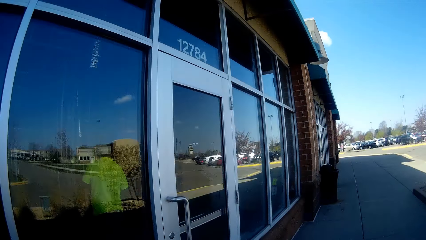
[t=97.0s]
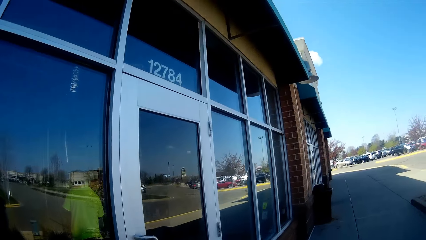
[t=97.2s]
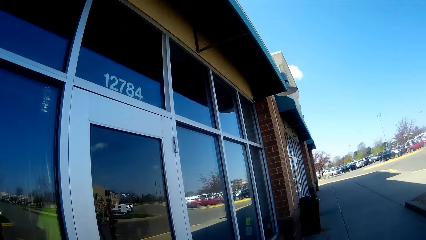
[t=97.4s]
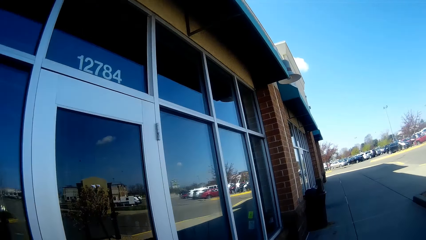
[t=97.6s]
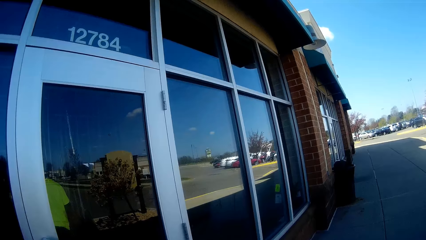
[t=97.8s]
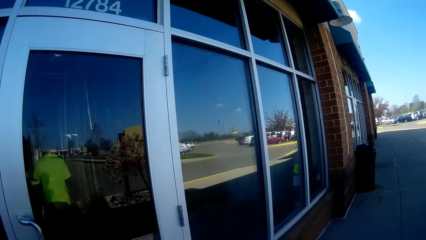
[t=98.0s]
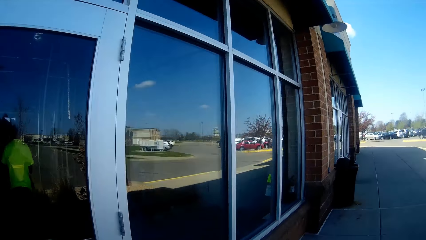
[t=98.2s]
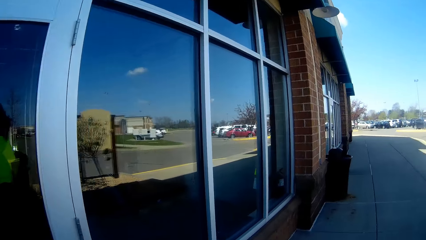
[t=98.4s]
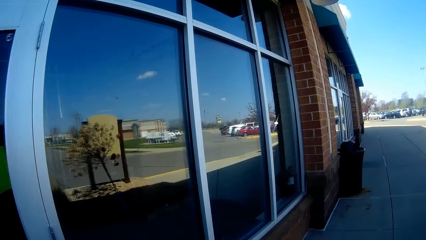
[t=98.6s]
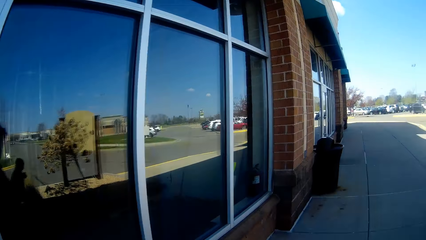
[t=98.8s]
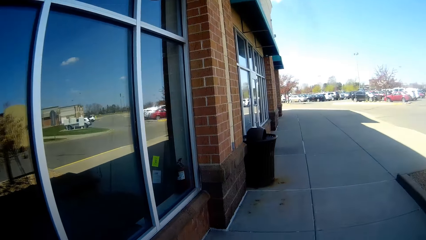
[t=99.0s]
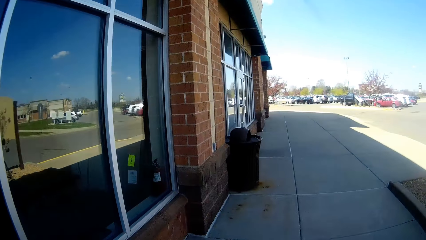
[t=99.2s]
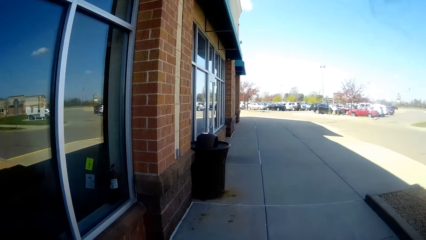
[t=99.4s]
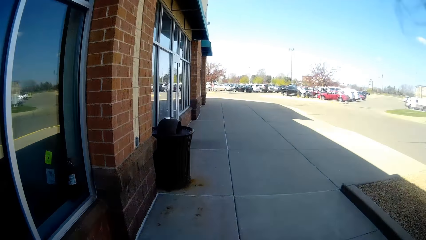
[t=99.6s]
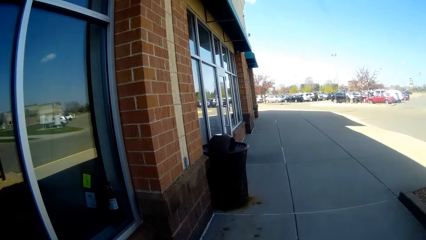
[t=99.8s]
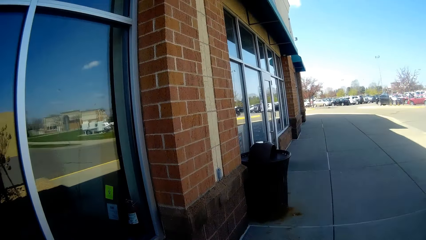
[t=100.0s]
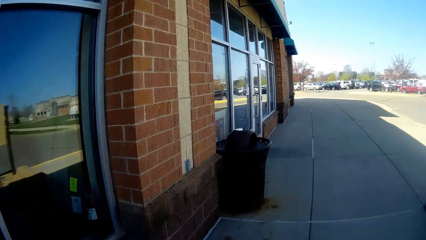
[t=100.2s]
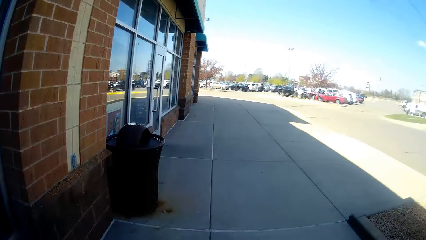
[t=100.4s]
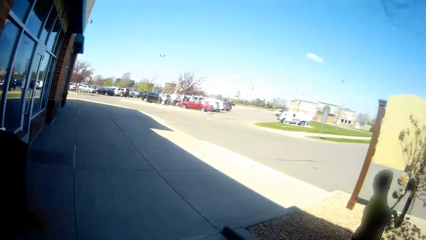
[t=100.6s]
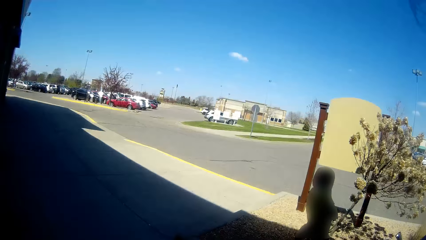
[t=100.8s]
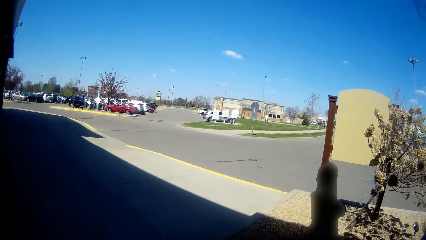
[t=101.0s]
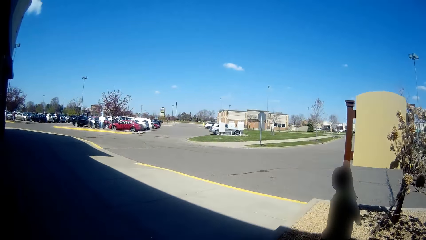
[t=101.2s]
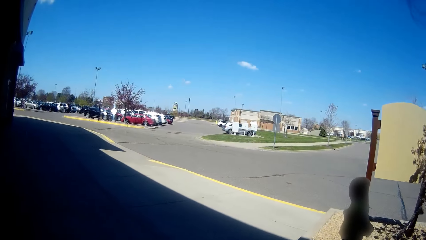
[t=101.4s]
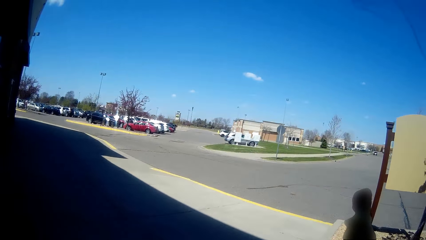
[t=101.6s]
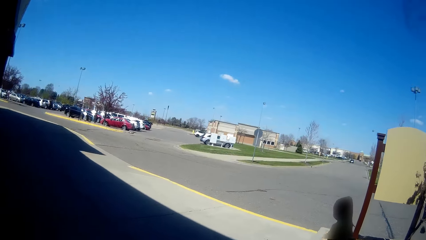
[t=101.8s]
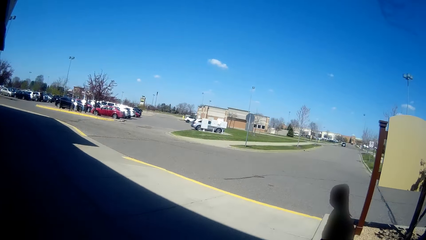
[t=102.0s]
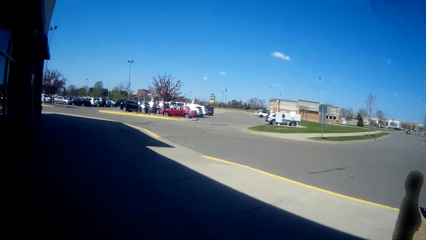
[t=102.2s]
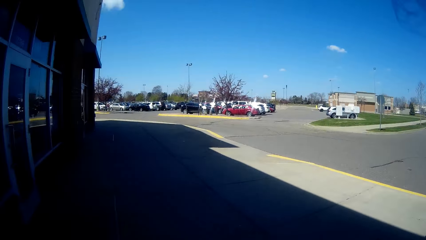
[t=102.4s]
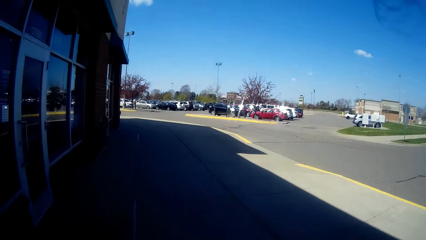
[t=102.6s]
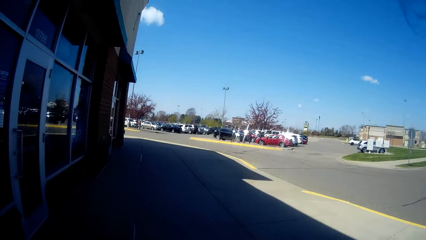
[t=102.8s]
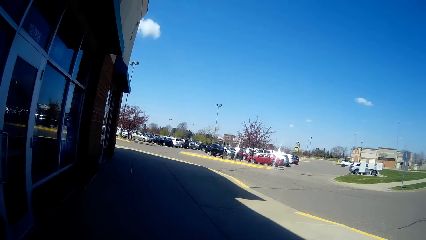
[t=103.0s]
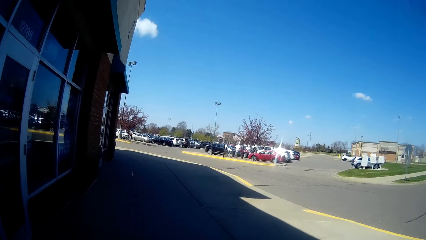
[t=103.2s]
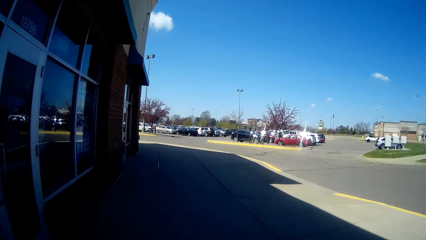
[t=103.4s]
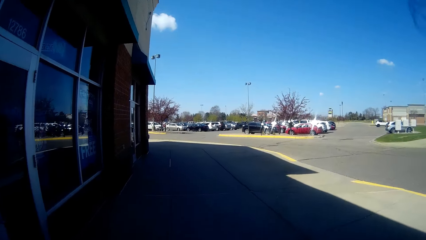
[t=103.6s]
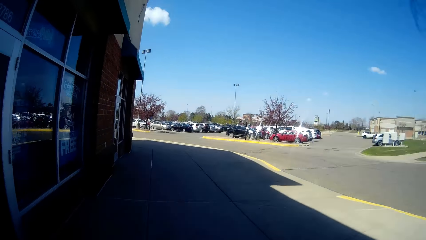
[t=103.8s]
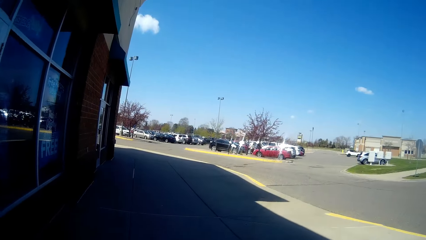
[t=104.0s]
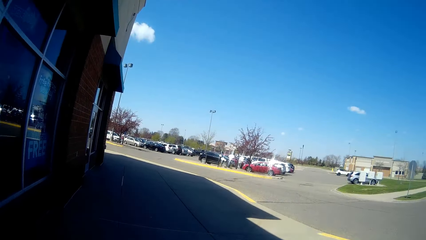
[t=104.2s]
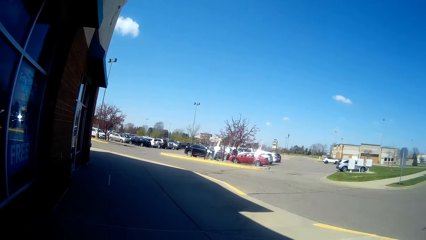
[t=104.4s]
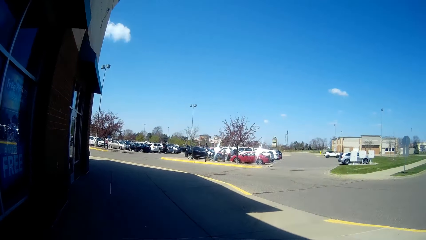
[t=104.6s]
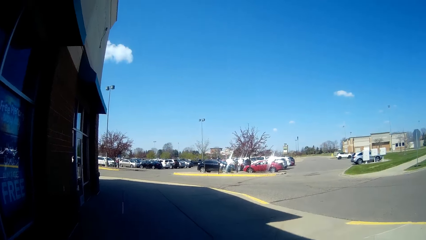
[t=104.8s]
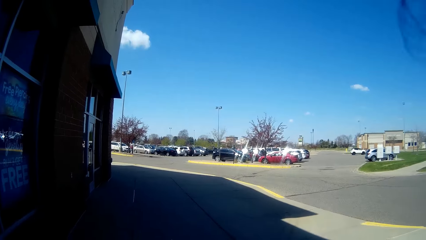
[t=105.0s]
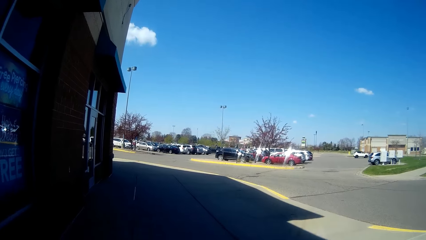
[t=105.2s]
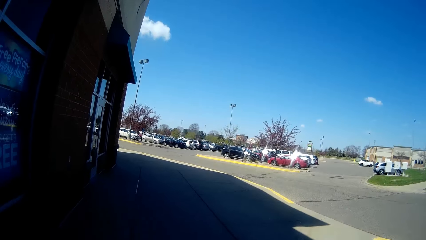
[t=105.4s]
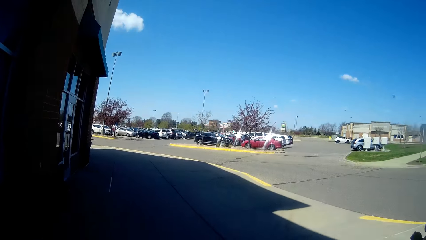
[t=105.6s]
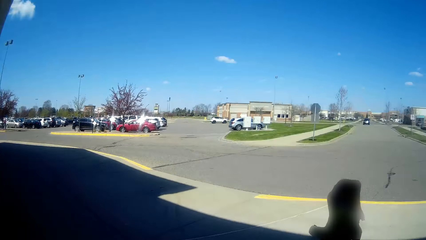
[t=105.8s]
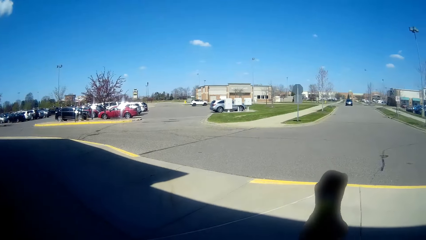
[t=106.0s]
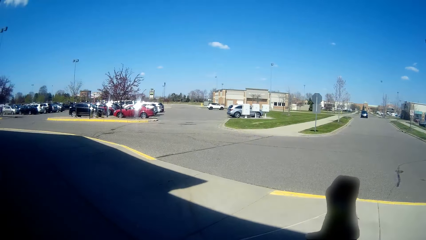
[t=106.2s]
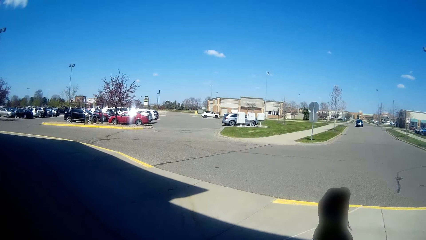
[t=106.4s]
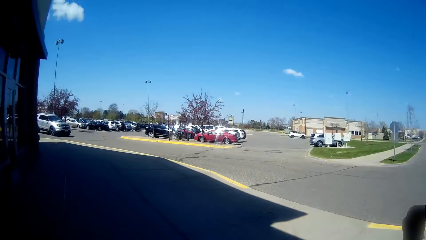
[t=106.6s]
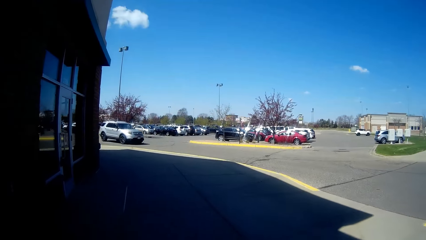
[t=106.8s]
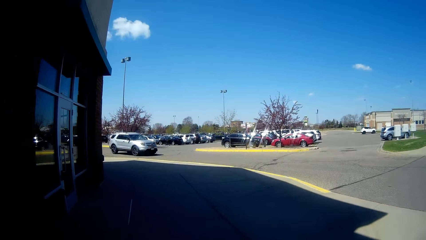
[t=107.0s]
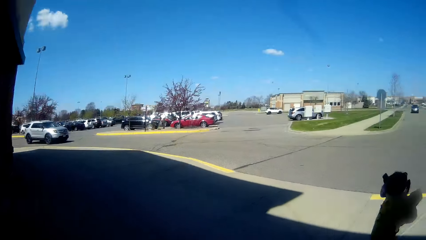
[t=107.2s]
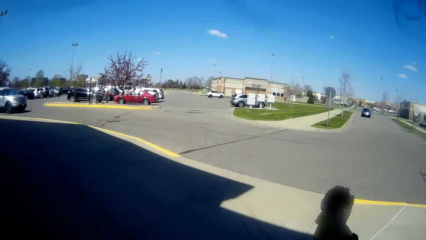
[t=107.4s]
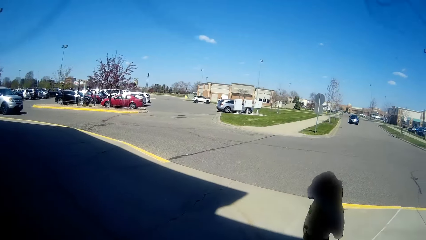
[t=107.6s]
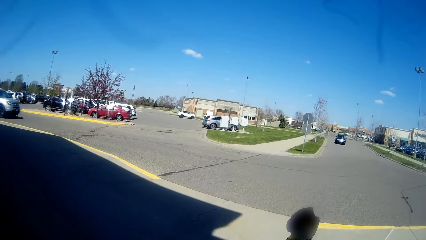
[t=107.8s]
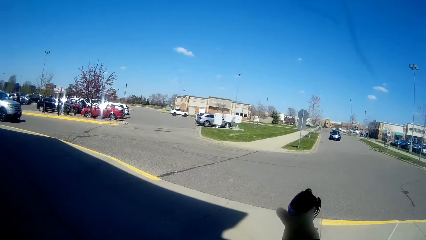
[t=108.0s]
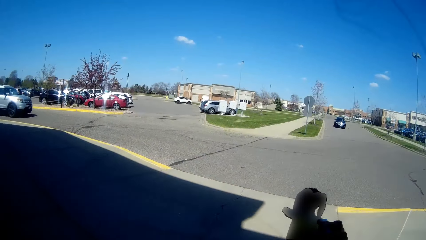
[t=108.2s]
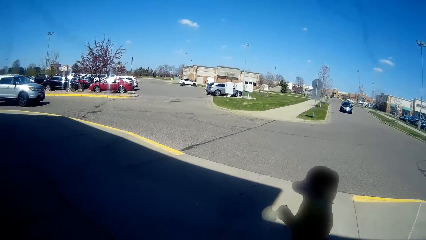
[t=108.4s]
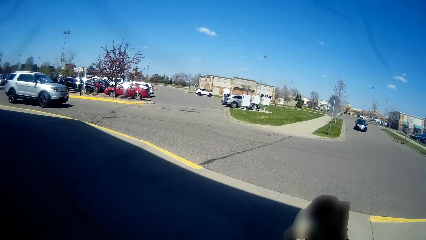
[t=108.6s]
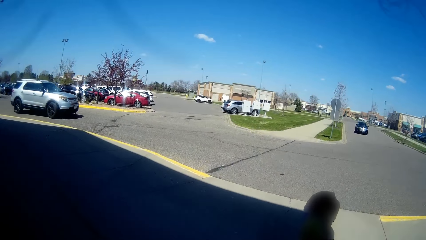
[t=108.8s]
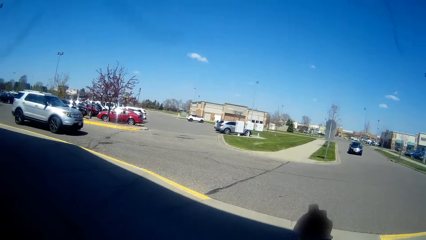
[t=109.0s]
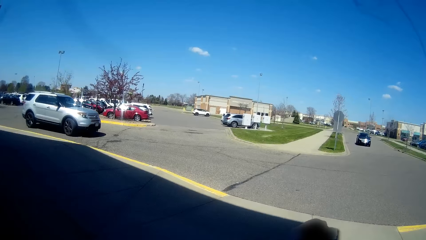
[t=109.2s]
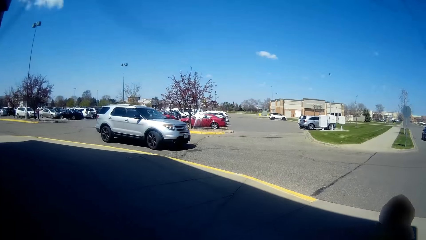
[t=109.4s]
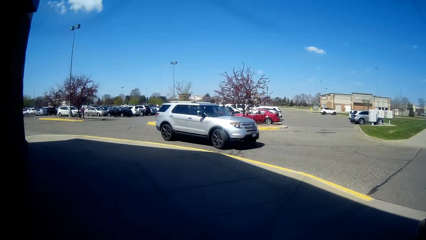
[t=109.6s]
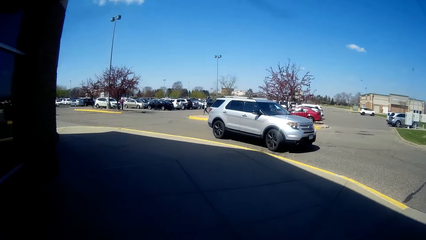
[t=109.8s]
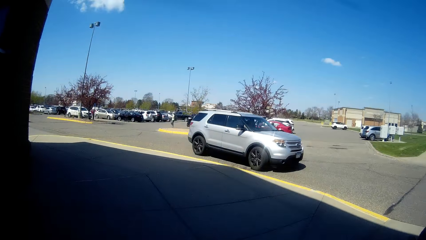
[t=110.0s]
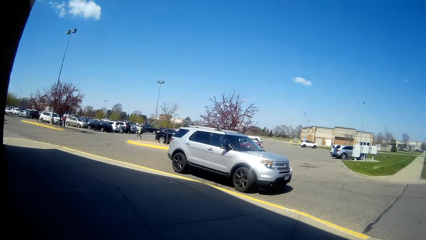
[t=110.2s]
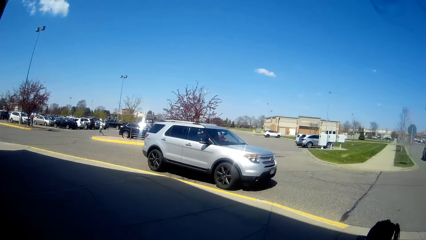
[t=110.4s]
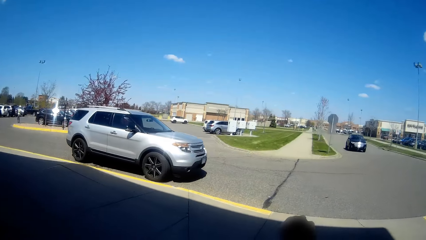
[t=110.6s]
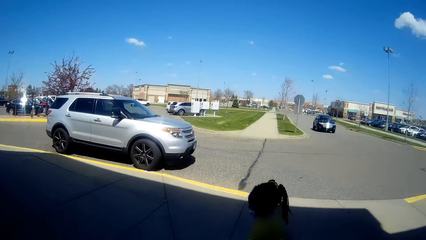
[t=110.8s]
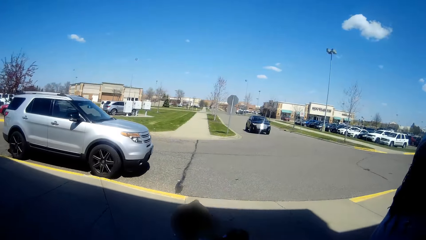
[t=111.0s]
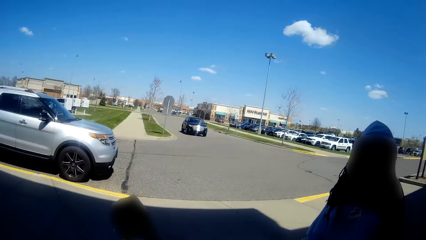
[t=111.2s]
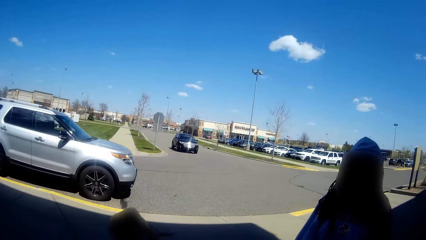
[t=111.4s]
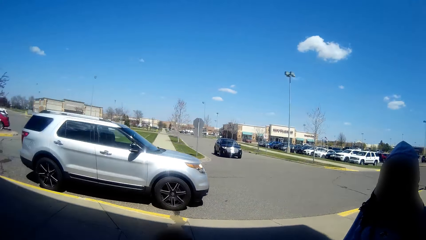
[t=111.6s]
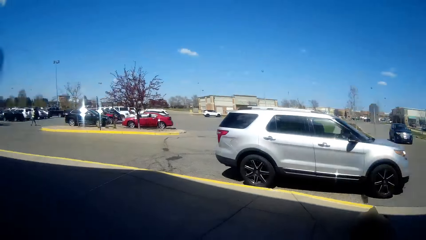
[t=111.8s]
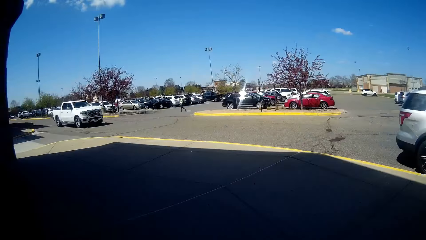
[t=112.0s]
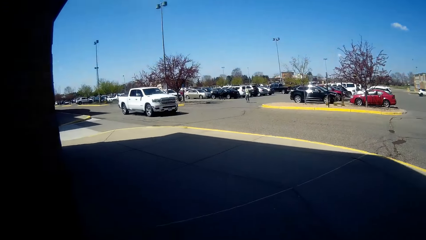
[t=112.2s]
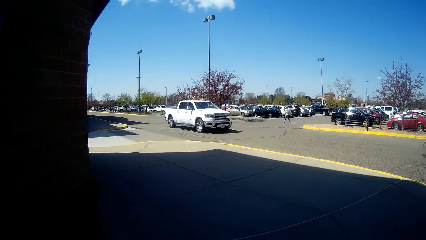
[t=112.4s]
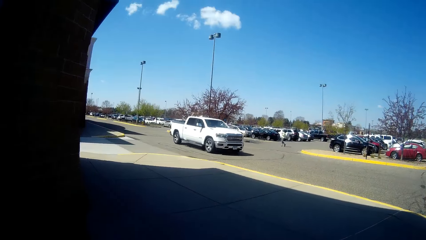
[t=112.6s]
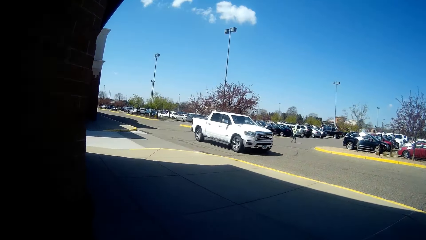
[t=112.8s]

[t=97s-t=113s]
The camera wearer interacts with the girl. They talk to a person. The girl trots on the pavement. The camera wearer looks at the person. They interact with the woman.
